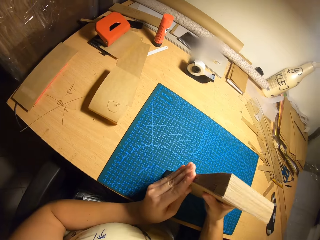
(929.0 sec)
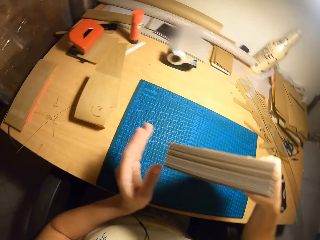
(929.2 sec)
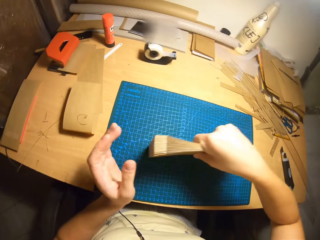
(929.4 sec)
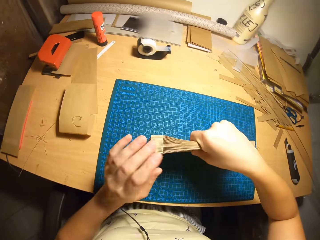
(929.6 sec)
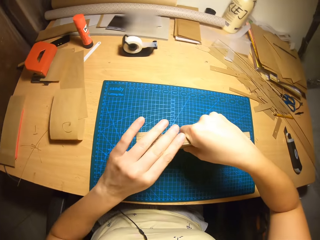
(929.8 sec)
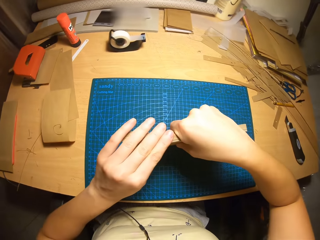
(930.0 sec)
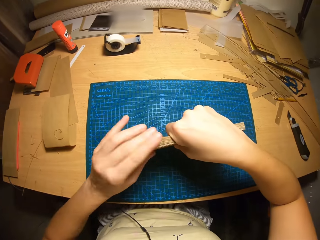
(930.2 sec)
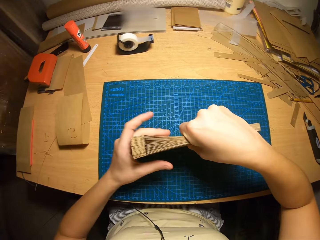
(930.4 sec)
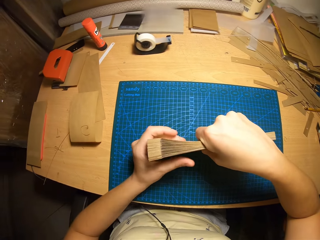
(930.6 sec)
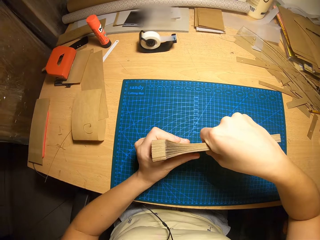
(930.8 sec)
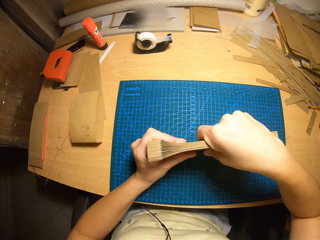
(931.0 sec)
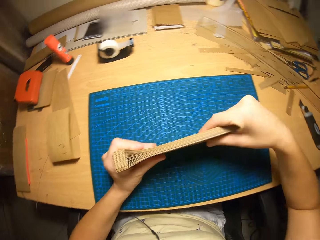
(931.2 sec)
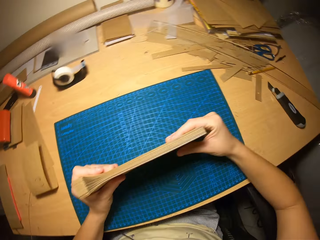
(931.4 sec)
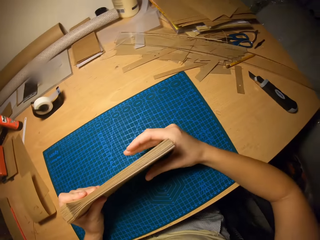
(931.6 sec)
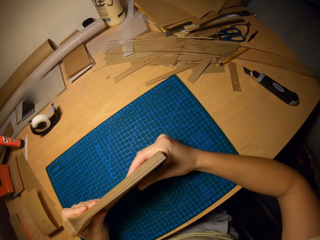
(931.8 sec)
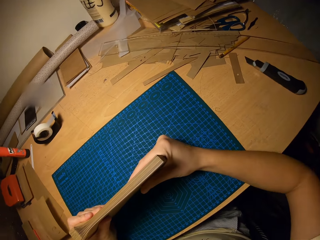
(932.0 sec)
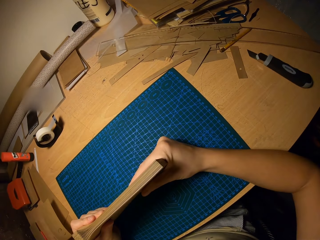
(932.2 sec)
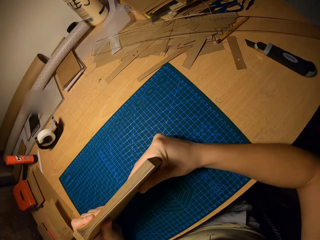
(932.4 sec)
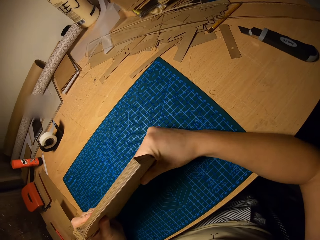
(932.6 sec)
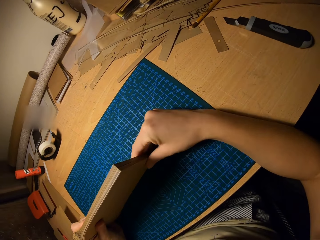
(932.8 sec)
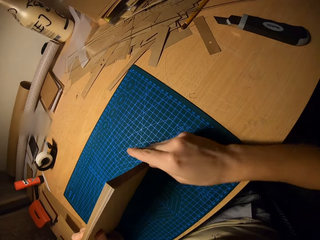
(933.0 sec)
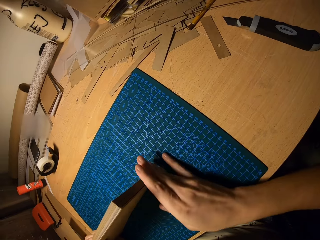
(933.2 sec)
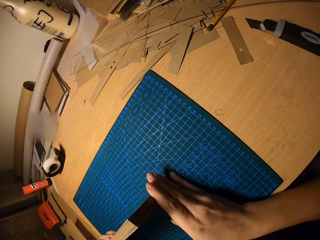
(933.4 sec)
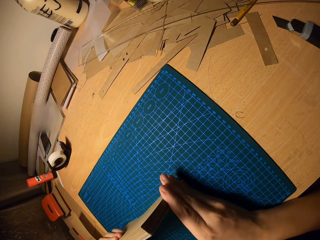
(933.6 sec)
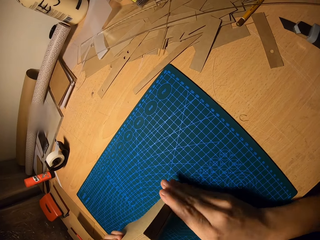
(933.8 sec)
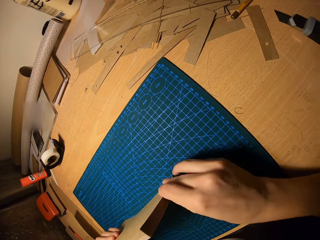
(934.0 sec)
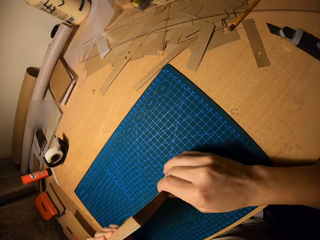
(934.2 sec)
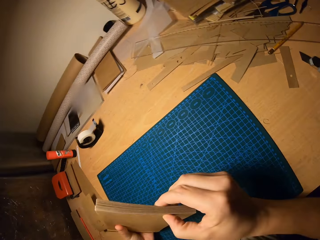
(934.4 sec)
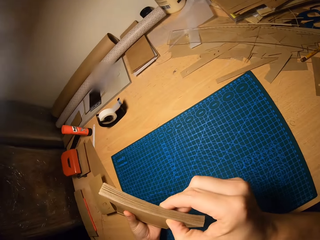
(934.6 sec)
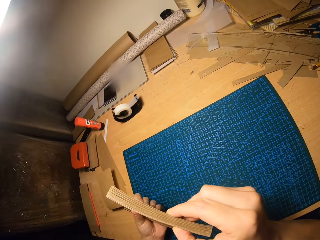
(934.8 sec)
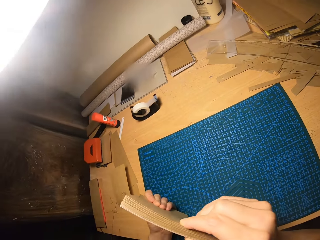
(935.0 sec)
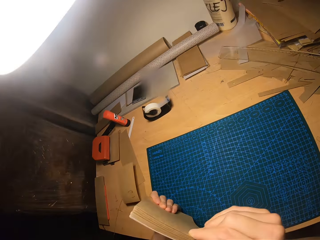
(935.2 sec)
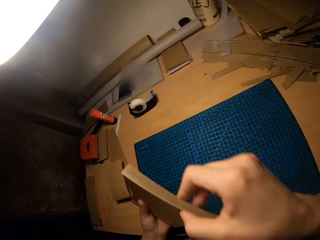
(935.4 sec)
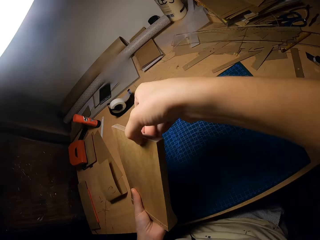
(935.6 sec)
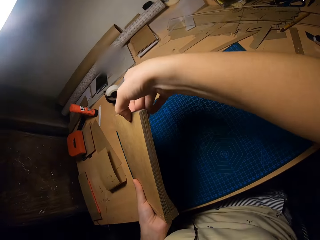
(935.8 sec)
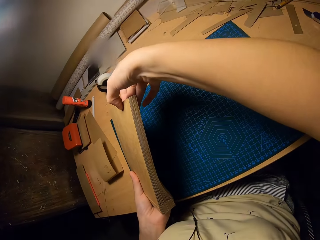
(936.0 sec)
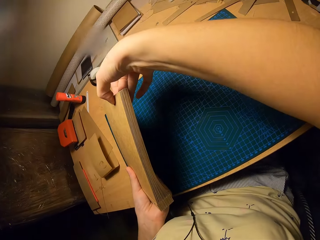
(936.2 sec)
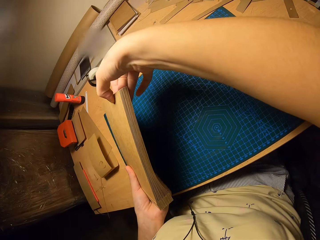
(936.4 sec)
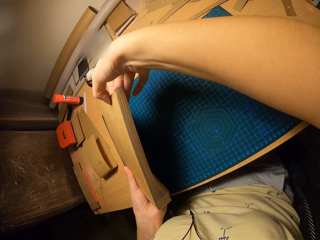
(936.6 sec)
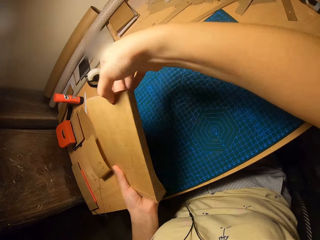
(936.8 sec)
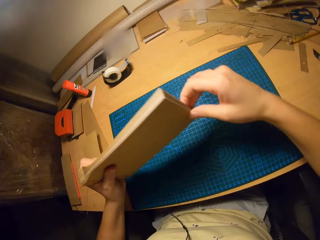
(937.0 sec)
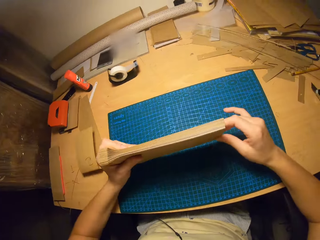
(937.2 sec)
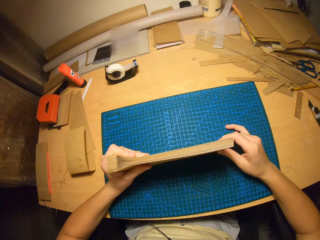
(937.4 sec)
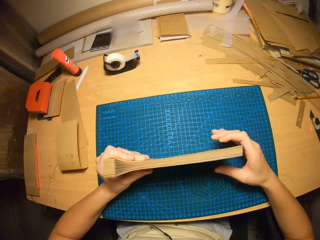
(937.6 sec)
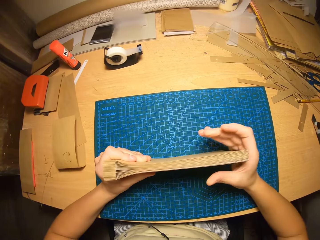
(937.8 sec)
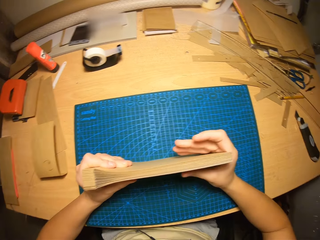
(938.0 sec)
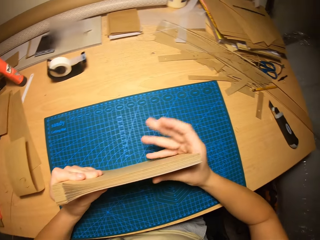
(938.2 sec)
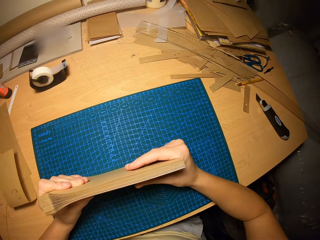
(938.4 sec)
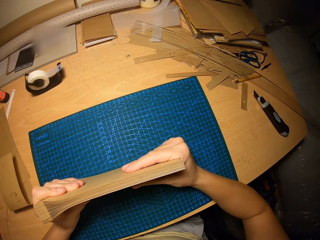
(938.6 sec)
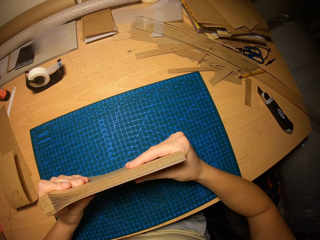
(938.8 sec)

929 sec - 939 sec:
The camera wearer checks whether the cards are leveled.

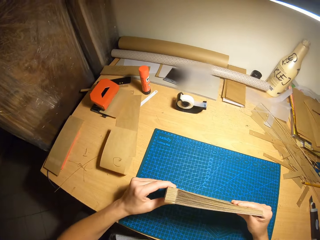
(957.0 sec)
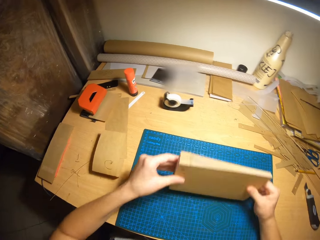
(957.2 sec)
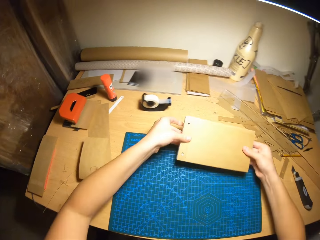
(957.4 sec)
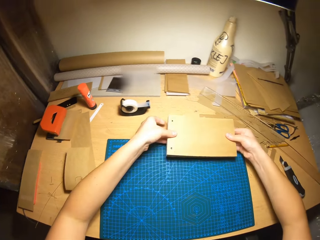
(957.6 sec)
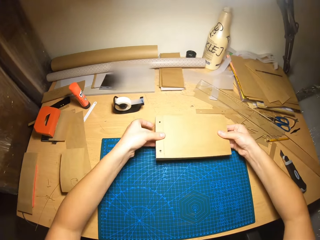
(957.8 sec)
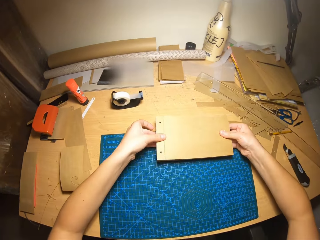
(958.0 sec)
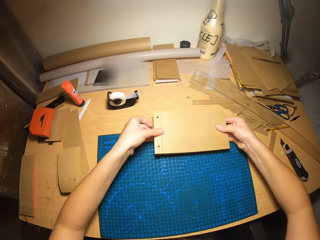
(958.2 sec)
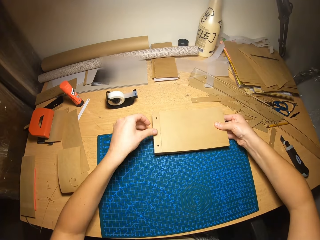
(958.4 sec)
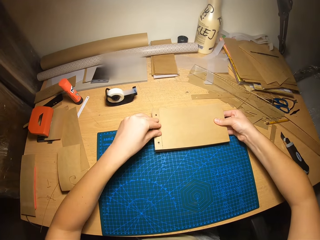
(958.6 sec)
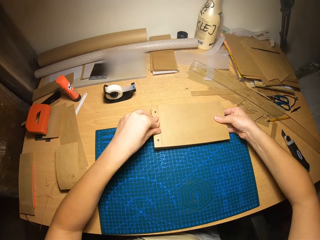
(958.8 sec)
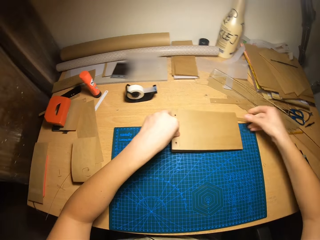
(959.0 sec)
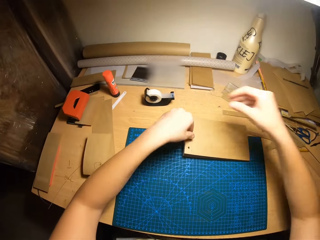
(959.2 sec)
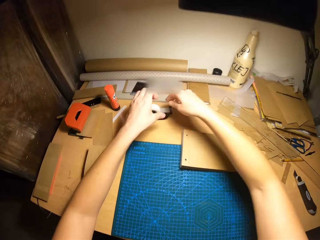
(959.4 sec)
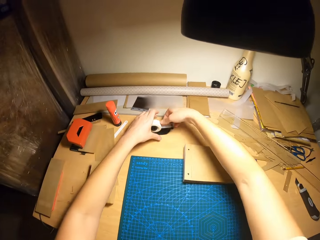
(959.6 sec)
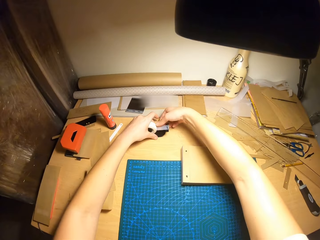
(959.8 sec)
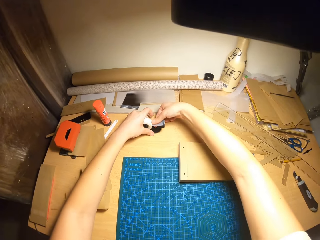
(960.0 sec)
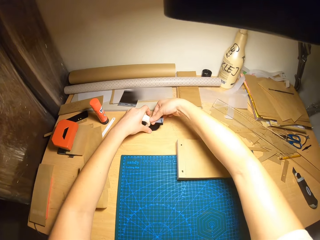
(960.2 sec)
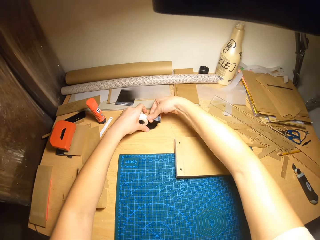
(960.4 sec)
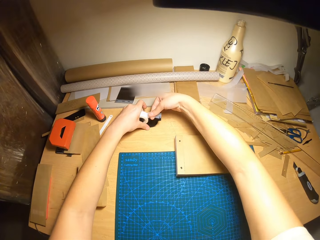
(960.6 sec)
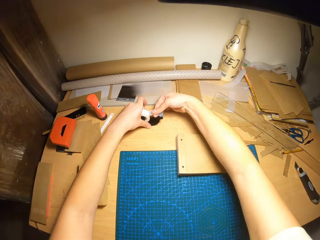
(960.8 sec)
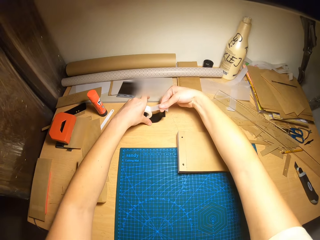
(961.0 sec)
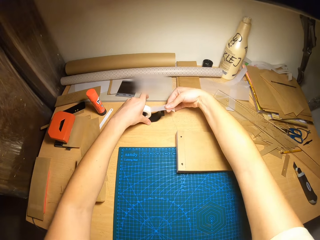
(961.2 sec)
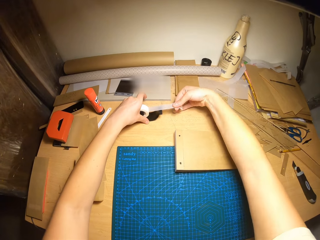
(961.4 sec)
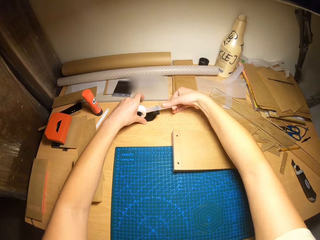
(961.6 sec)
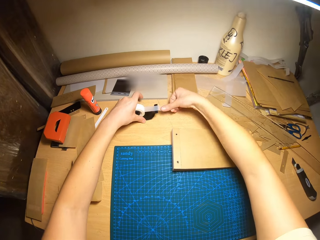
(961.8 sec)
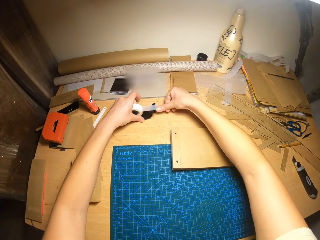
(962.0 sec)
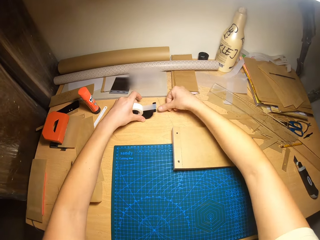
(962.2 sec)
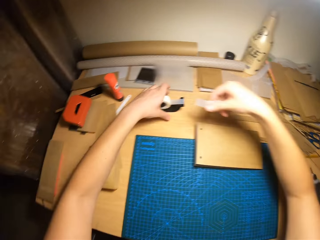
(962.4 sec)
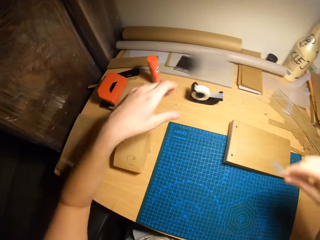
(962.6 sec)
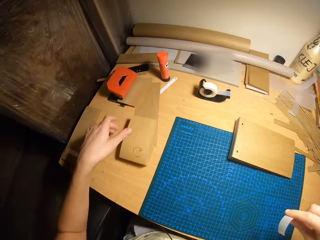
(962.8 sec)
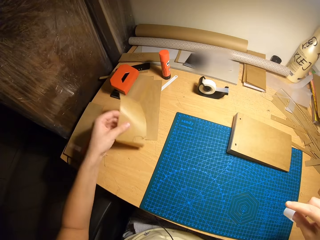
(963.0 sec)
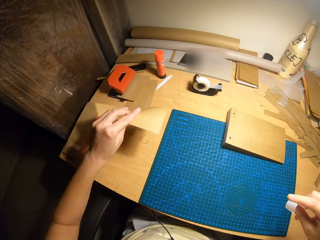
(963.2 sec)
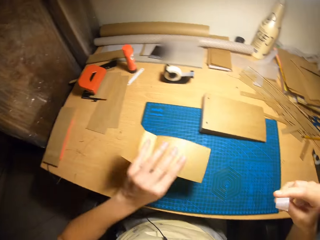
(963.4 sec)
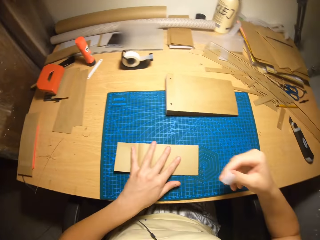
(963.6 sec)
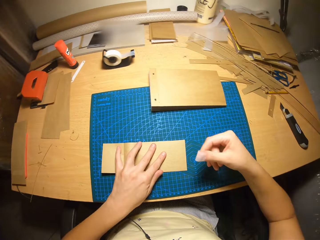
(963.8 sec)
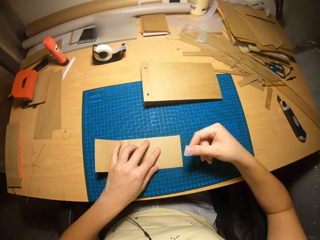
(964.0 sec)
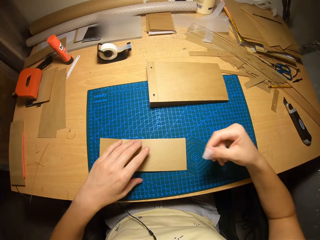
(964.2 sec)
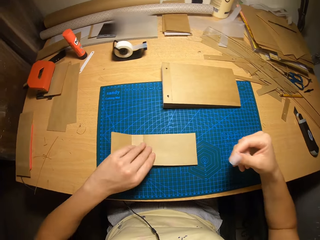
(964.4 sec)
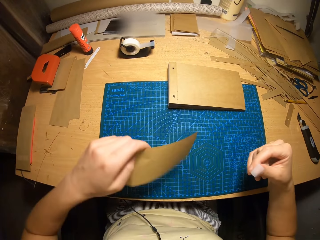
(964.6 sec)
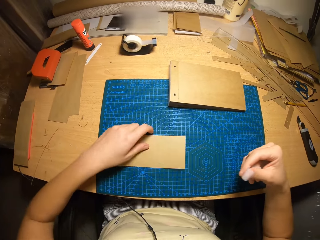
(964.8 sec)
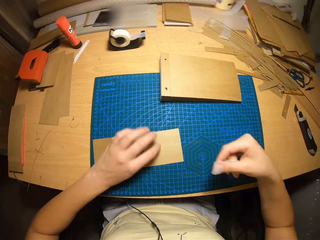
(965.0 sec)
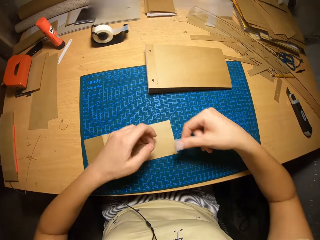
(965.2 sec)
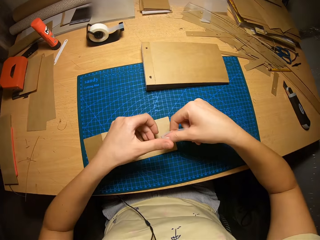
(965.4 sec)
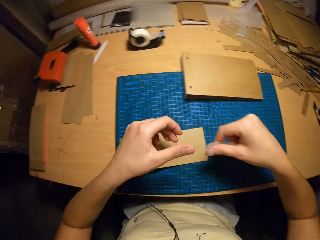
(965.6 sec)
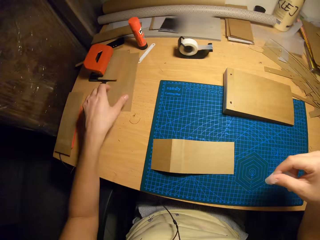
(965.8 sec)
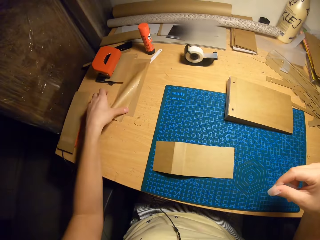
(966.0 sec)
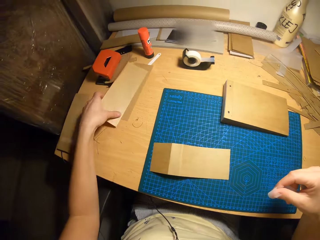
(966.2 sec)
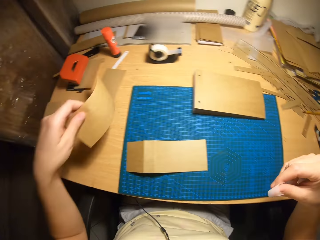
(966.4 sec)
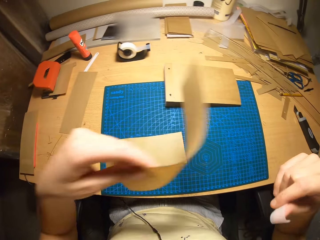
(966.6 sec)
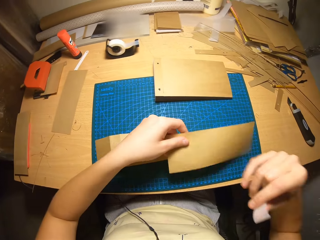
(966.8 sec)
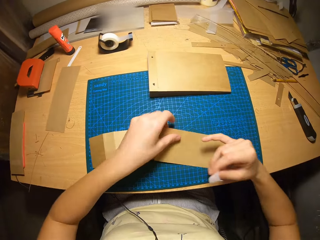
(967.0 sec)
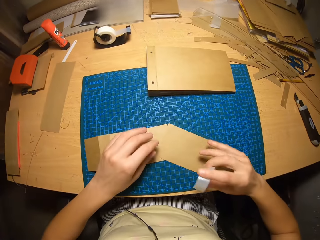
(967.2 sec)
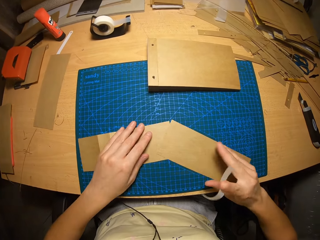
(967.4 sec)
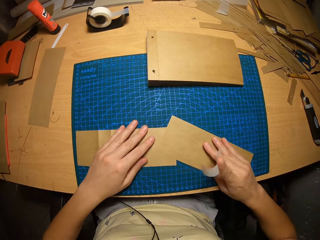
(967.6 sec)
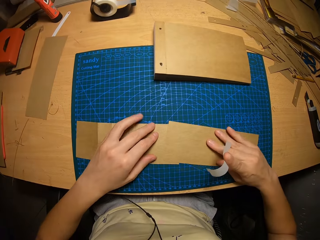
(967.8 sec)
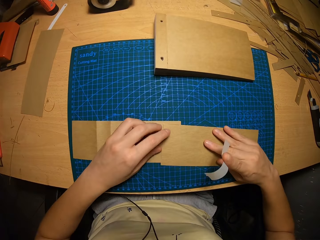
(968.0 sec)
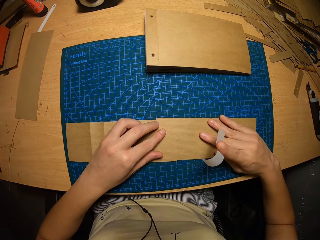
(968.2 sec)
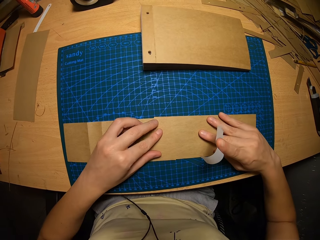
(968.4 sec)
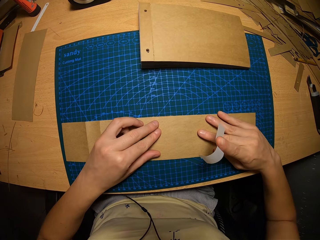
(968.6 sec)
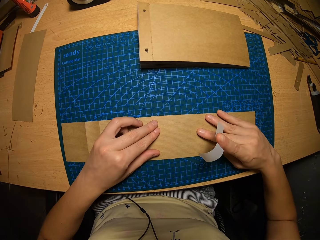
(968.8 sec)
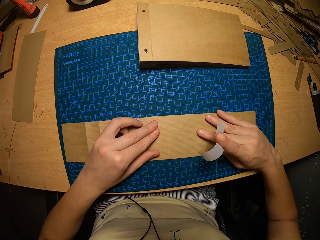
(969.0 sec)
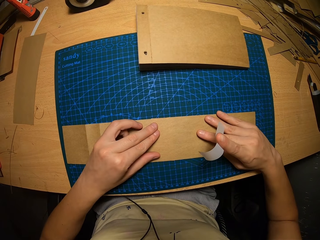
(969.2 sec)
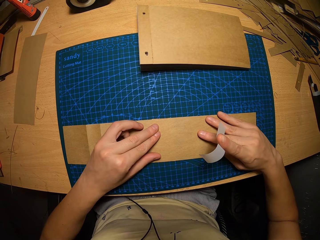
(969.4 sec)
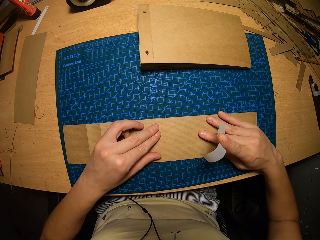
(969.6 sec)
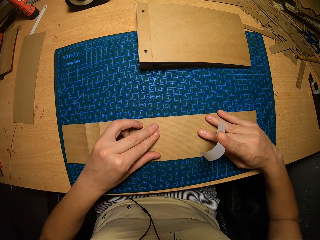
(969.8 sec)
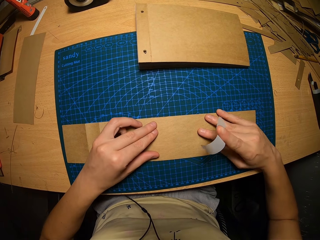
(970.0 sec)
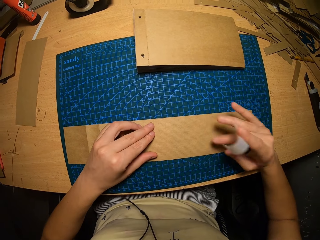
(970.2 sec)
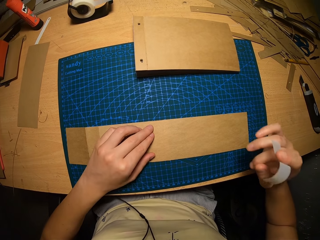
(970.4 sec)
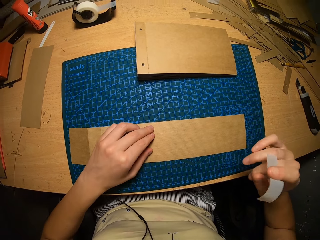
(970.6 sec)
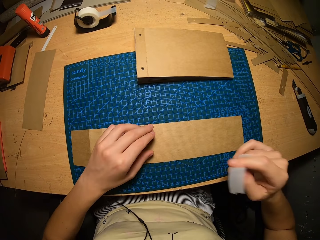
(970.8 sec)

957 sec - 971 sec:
The camera wearer puts the card on the table. He cuts from a tape. He carries a brown paper. He picks the paper from the table with his left hand. He drops the brown paper on the table. He picks a paper from the table with his left hand. He carries another brown paper and drops the brown paper on the table. He aligns the two papers together.
